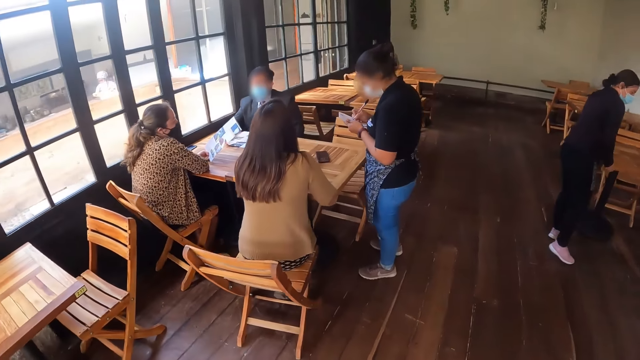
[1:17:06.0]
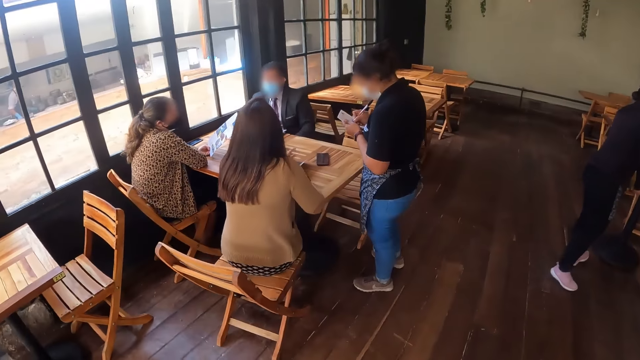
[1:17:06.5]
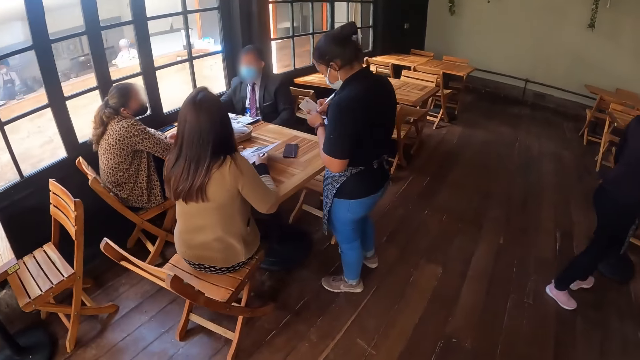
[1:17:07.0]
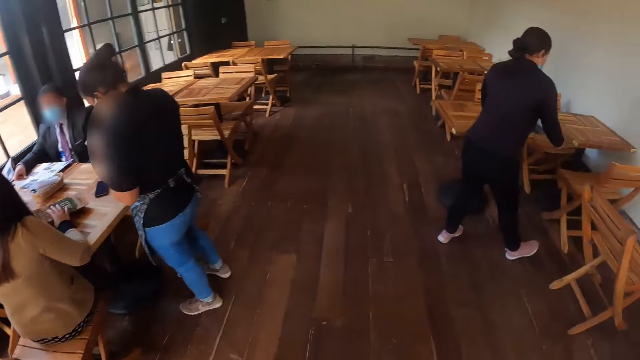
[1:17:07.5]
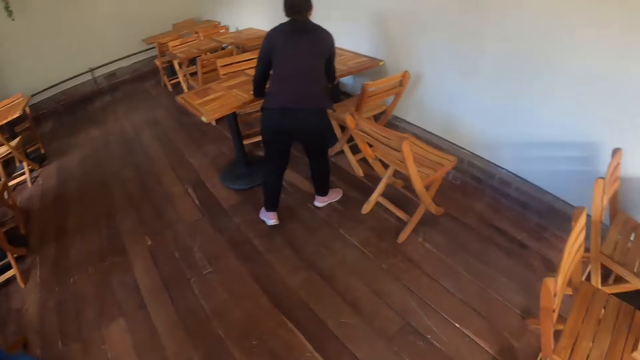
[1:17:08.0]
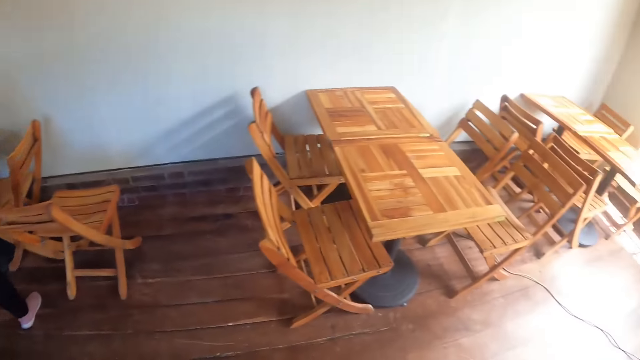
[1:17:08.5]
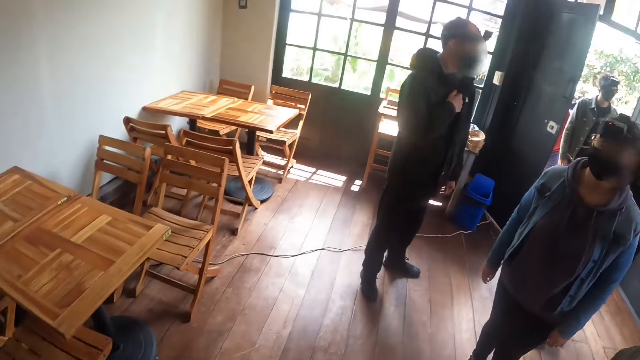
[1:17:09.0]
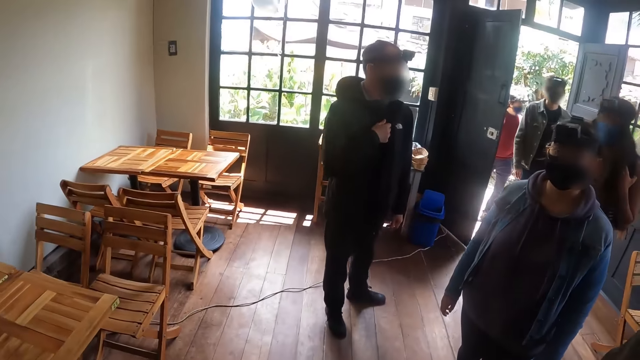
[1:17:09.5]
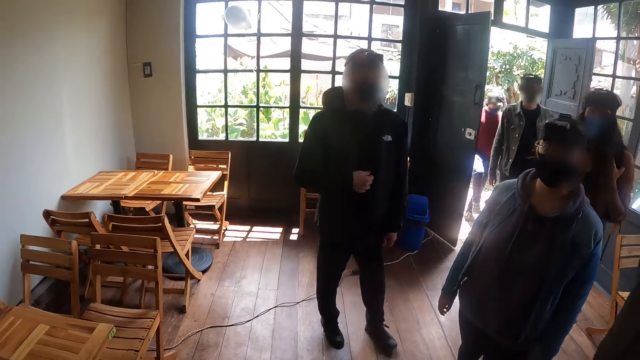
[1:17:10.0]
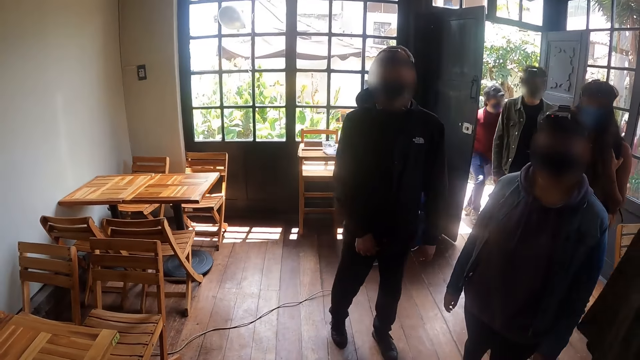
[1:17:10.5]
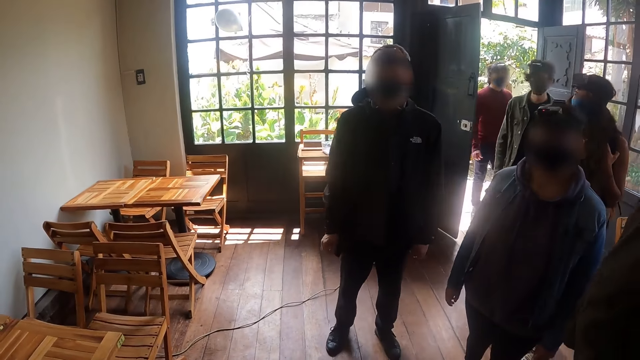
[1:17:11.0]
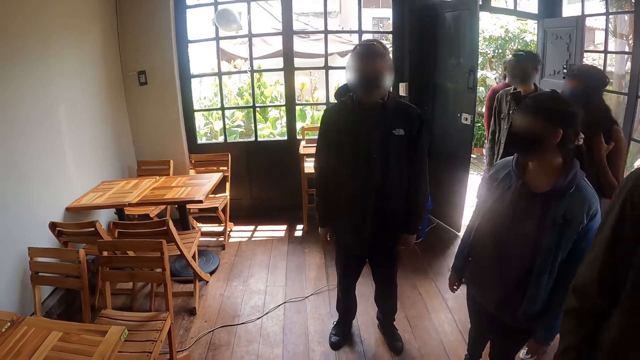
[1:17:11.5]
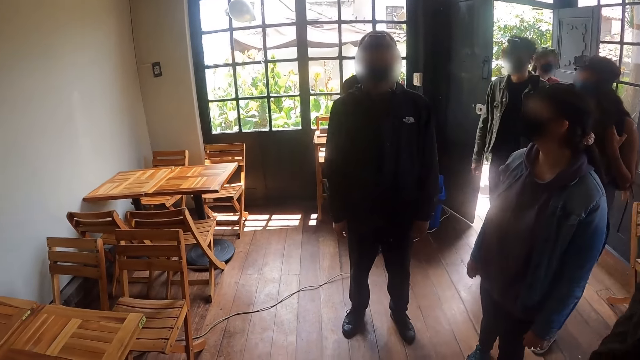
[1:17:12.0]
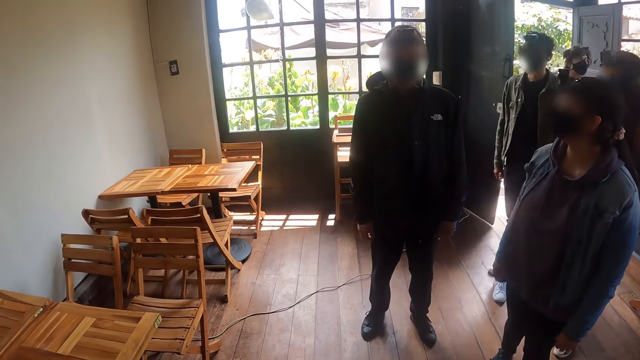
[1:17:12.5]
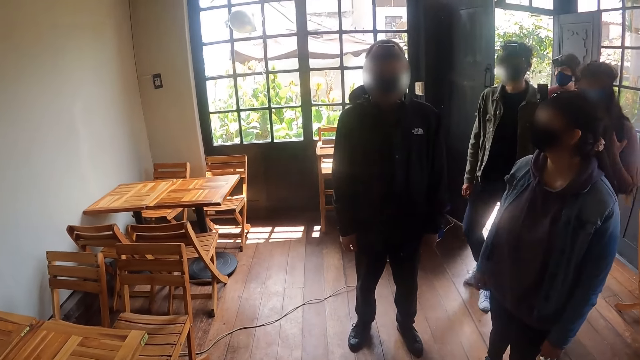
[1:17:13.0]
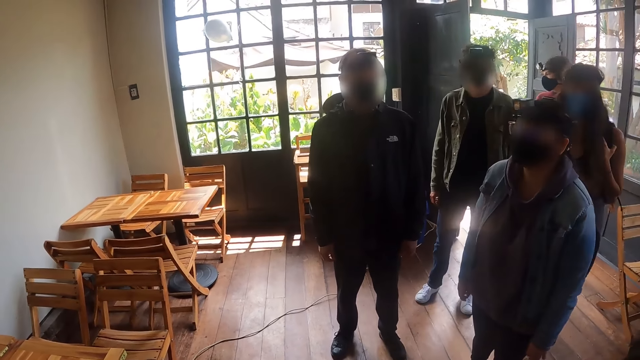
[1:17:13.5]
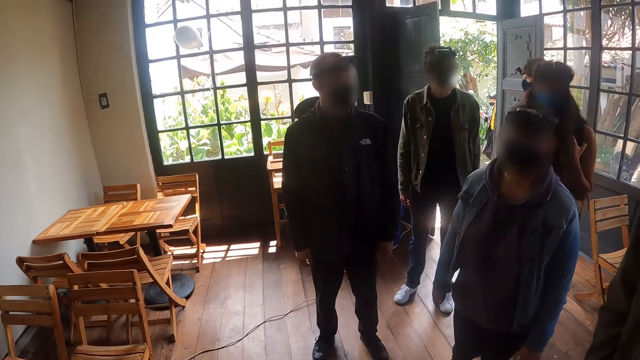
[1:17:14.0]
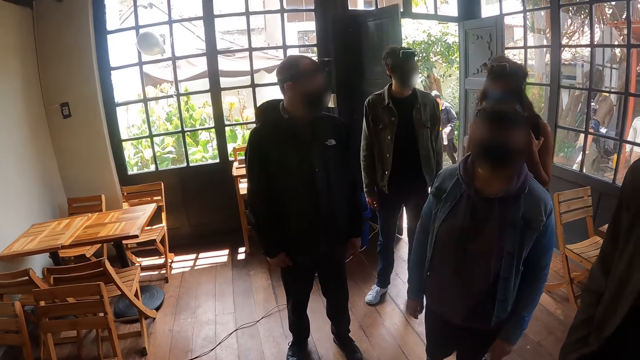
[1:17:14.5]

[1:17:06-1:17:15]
The camera wearer looks around a room. They stare at a man.

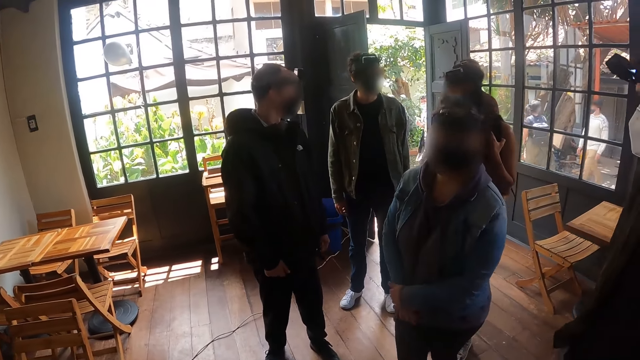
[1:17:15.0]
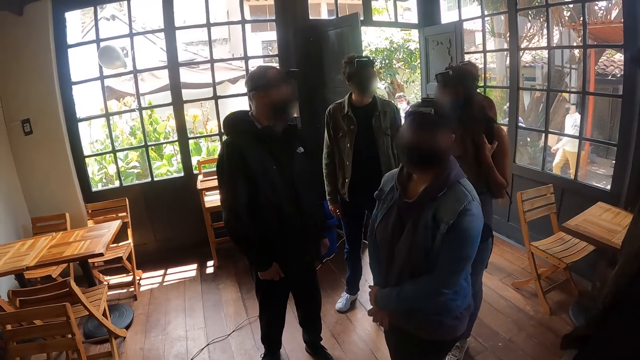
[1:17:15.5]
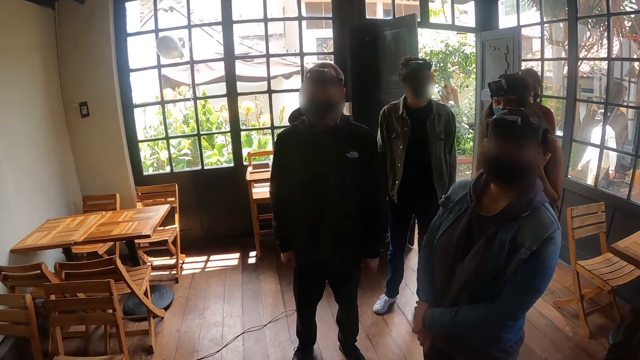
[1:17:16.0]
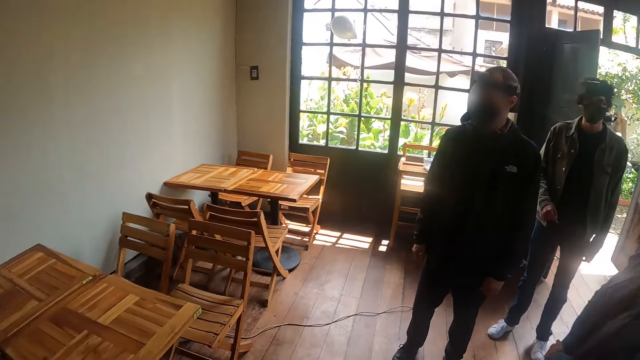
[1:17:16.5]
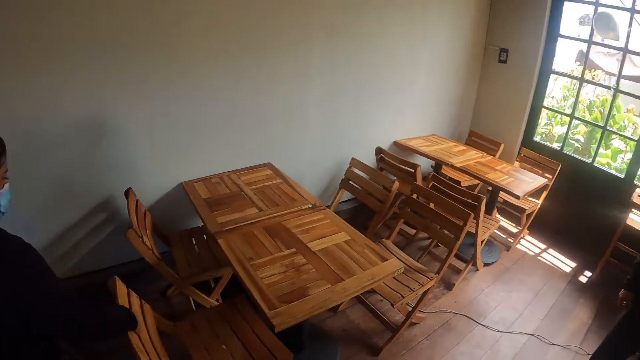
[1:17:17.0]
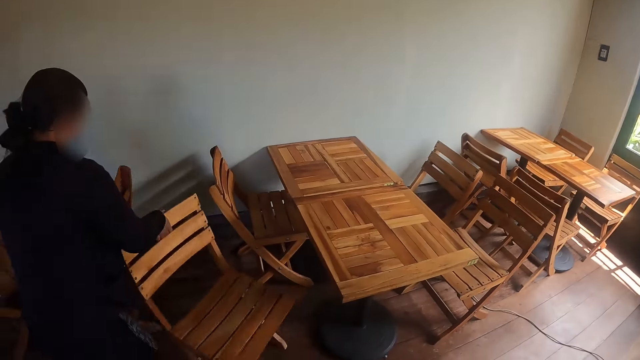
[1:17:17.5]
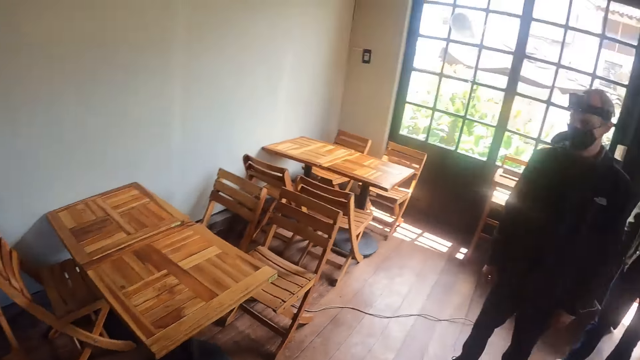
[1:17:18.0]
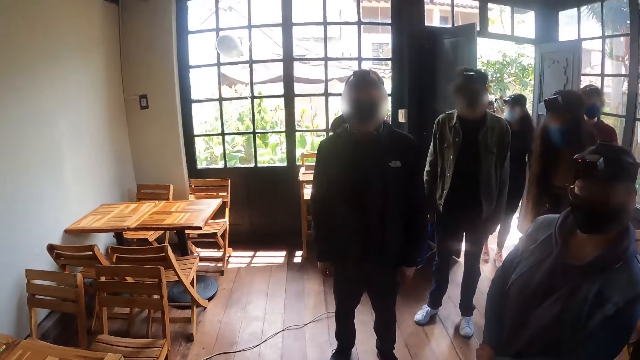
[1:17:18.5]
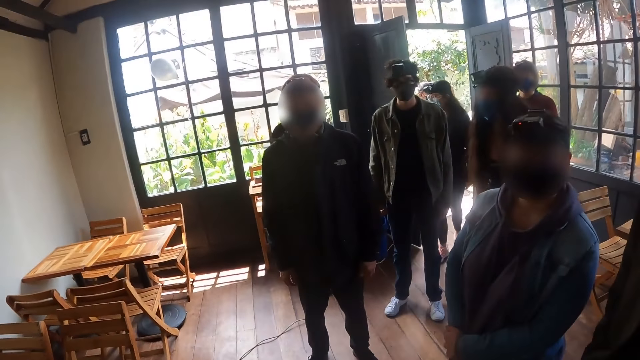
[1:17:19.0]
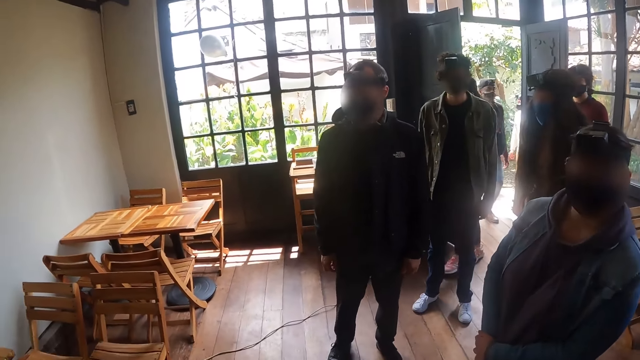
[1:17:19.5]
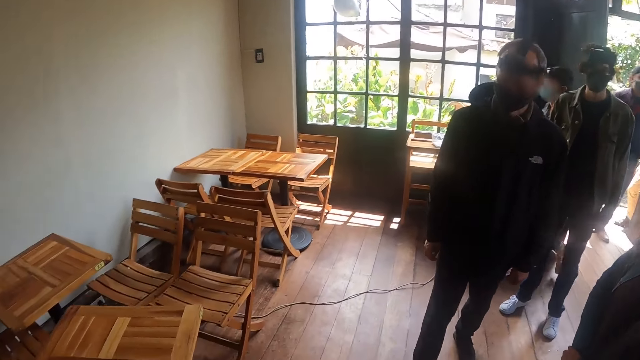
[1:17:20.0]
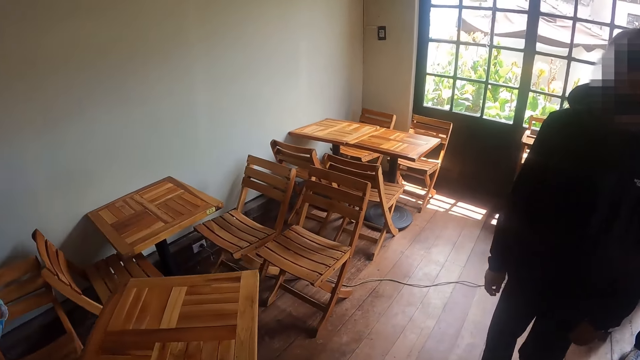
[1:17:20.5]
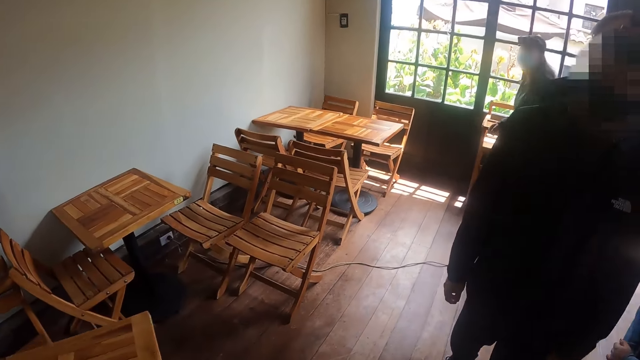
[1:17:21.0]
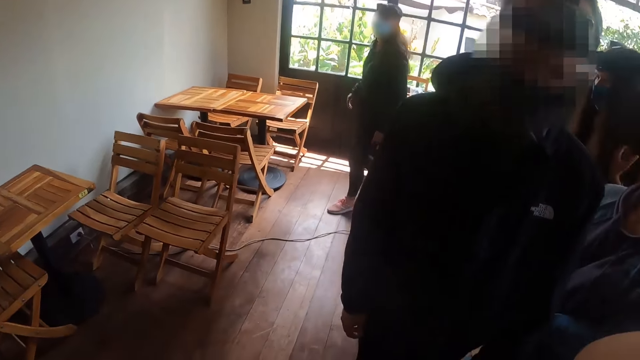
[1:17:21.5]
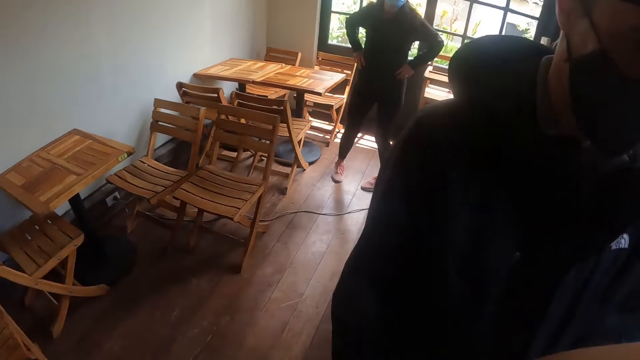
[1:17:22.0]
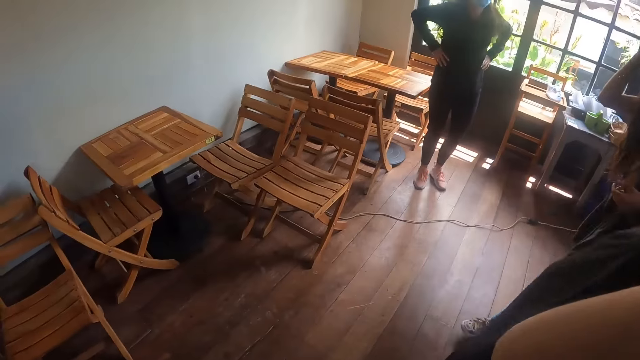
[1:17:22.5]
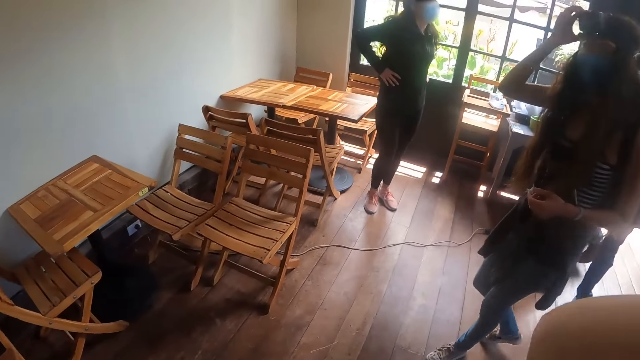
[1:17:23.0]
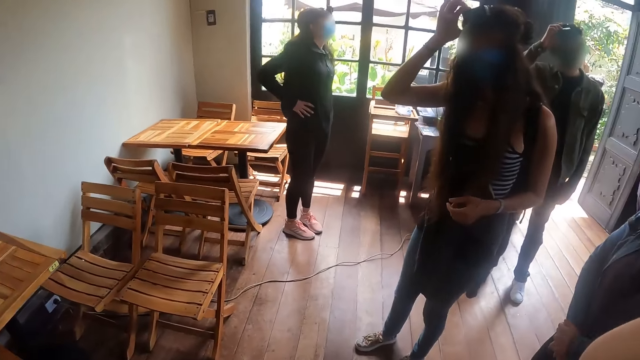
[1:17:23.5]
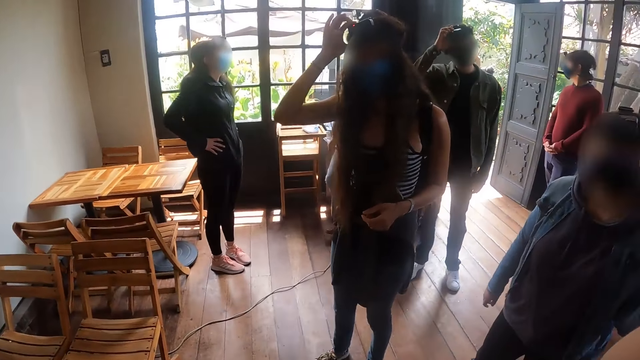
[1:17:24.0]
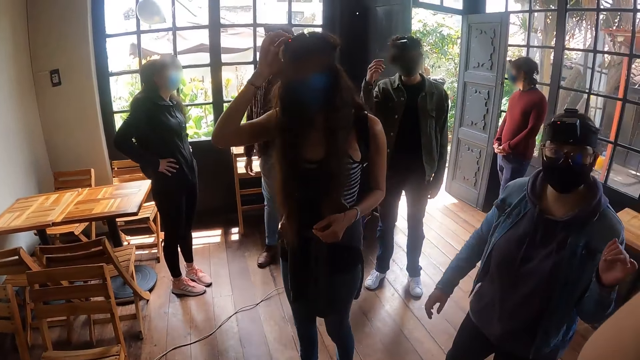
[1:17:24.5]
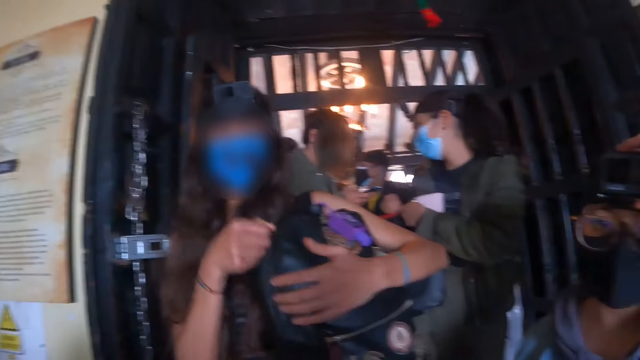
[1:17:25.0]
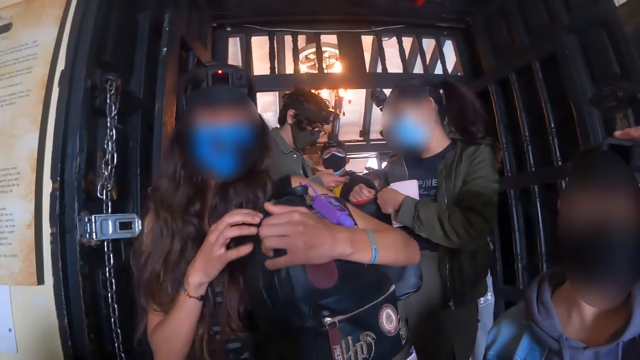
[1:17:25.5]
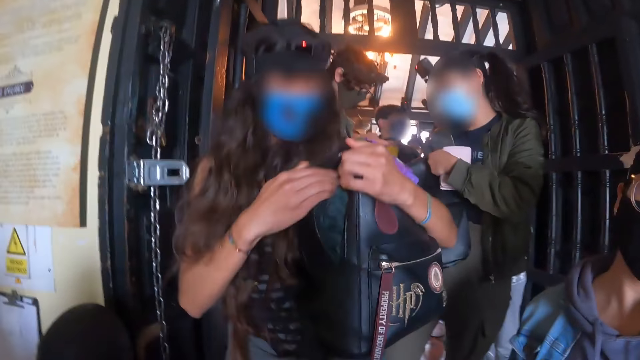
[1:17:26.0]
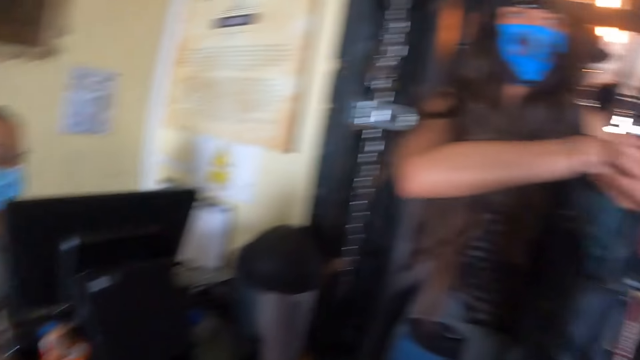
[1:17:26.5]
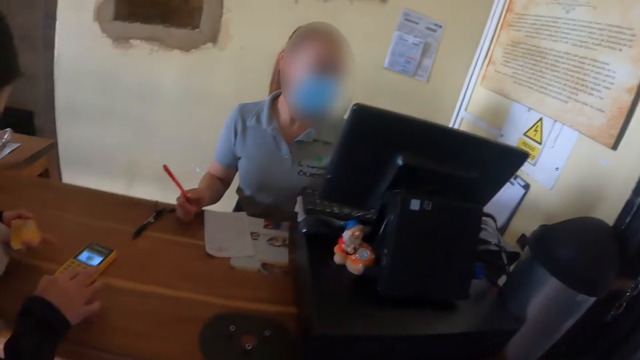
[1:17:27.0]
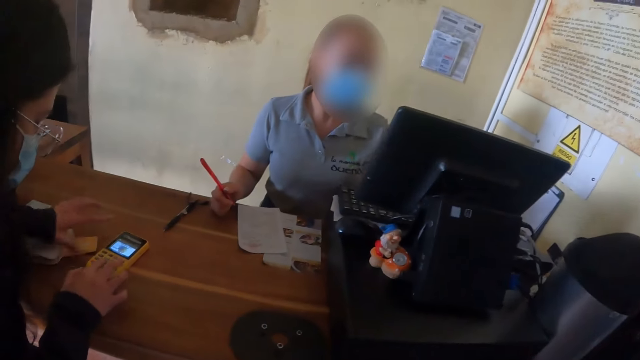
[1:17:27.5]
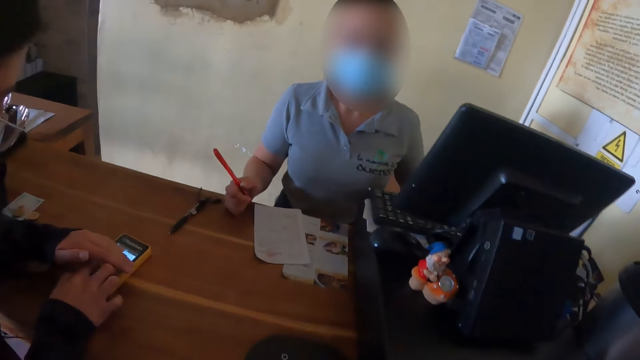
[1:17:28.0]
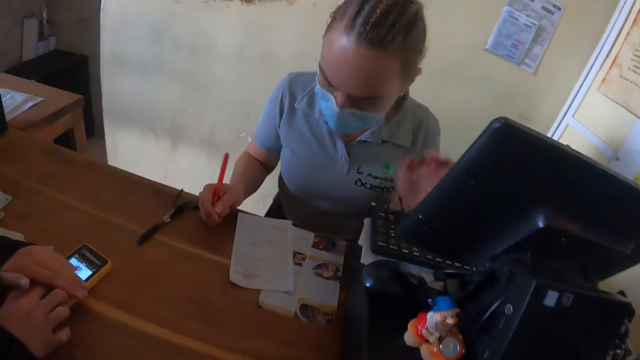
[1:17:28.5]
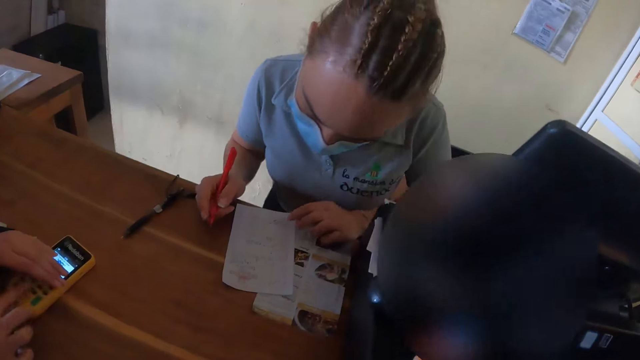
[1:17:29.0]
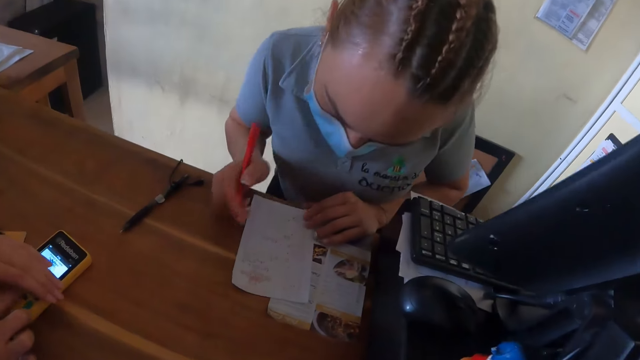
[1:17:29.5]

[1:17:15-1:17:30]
A woman moves a chair. A man walks towards the camera wearer. The woman moves a table. The man walks past the camera wearer. Another woman unzips a backpack. The camera wearer looks around. The second woman puts a hand in the backpack. A third woman puts down papers on the table. She puts hands on a card machine.
